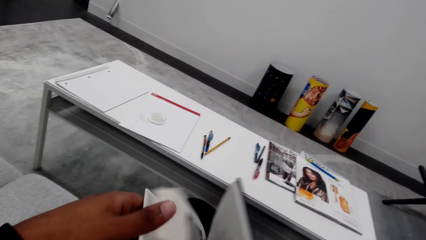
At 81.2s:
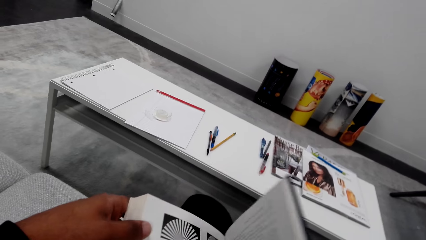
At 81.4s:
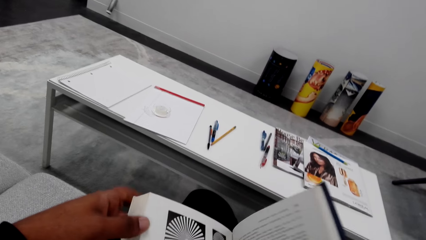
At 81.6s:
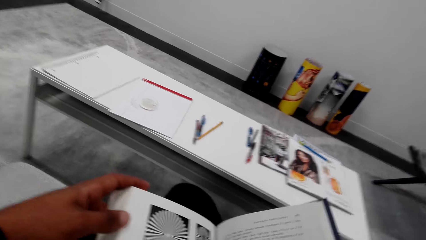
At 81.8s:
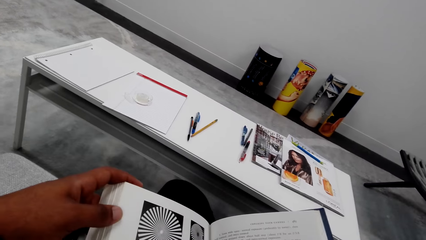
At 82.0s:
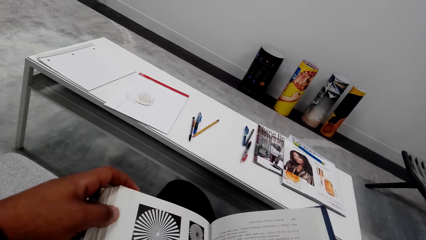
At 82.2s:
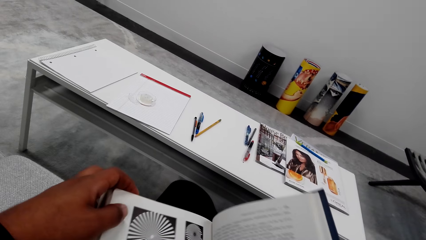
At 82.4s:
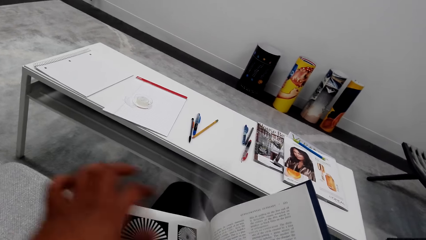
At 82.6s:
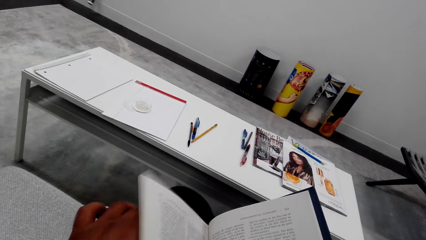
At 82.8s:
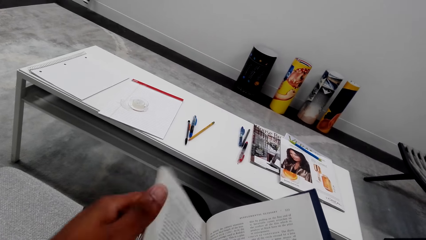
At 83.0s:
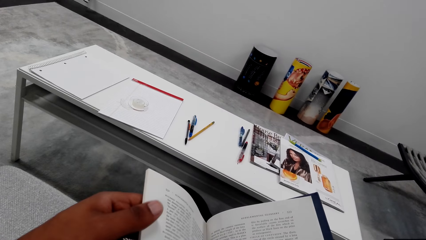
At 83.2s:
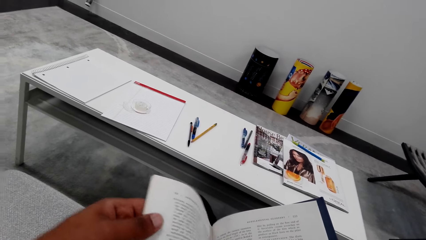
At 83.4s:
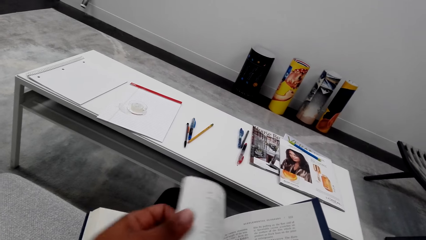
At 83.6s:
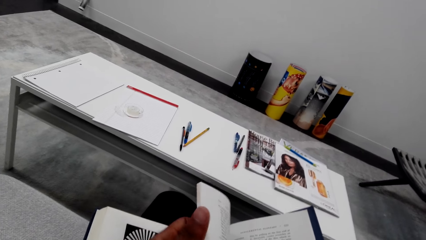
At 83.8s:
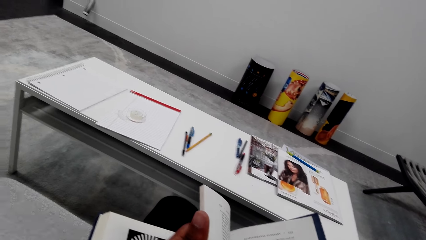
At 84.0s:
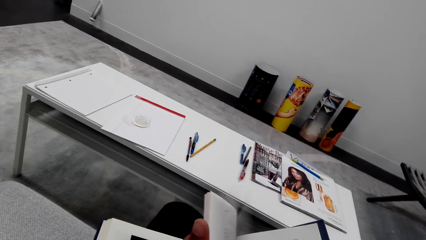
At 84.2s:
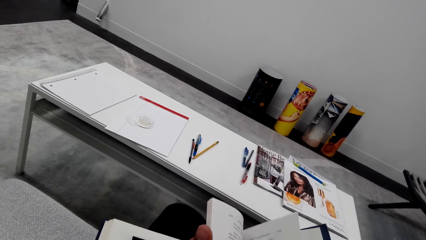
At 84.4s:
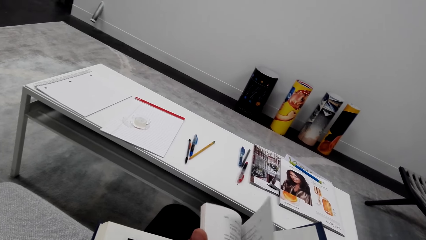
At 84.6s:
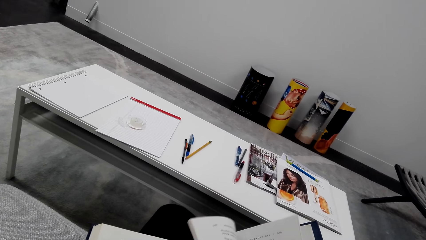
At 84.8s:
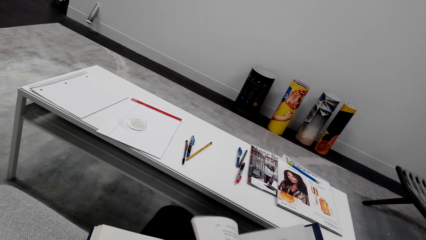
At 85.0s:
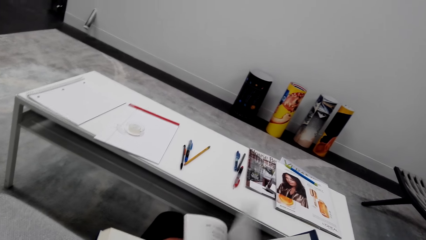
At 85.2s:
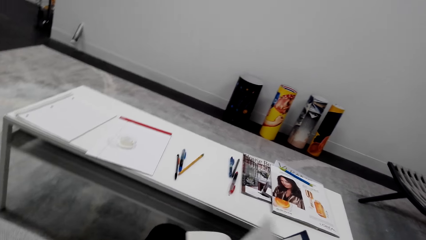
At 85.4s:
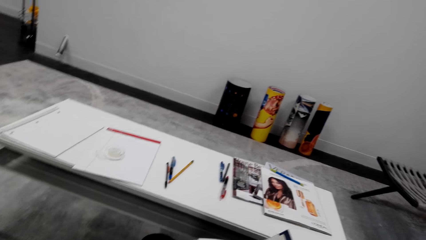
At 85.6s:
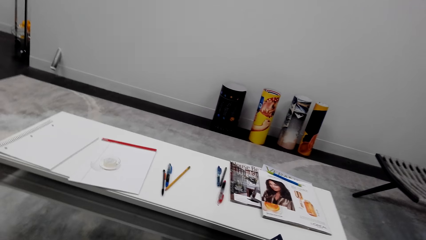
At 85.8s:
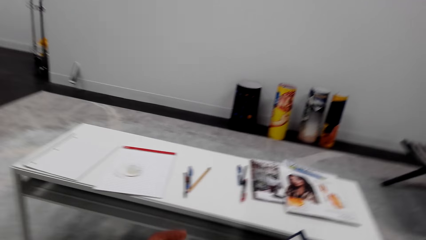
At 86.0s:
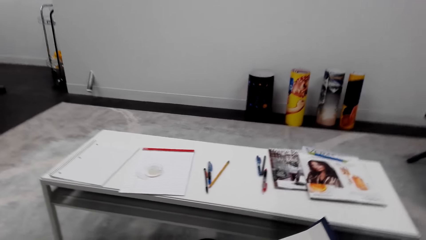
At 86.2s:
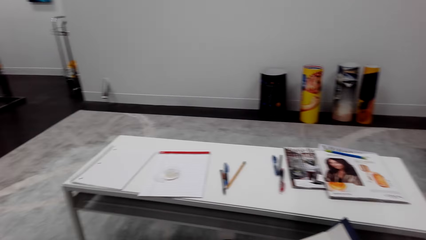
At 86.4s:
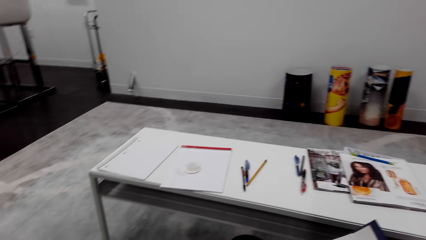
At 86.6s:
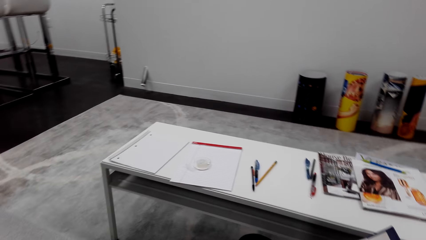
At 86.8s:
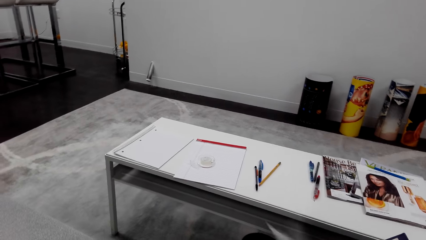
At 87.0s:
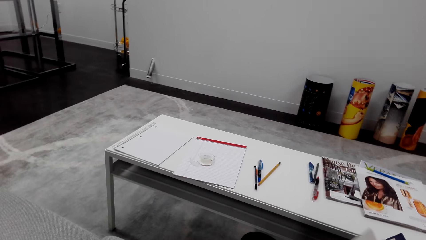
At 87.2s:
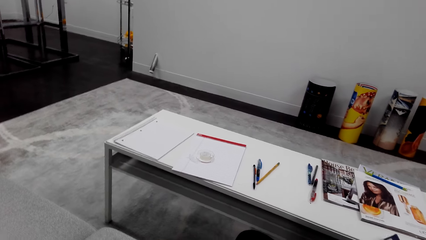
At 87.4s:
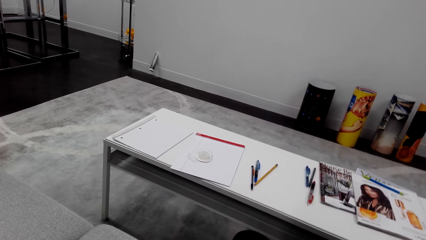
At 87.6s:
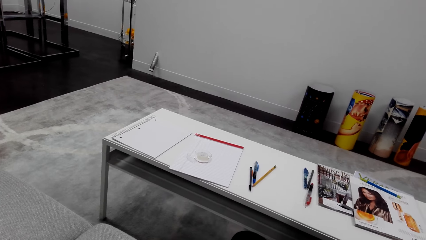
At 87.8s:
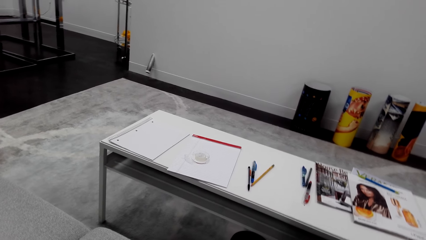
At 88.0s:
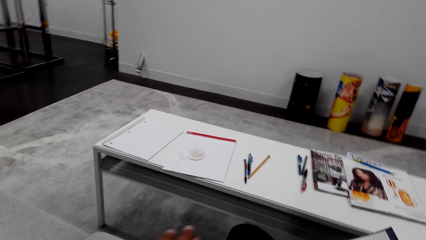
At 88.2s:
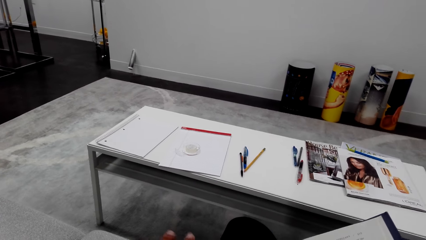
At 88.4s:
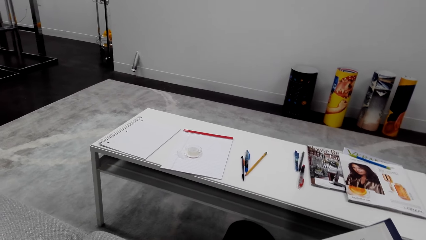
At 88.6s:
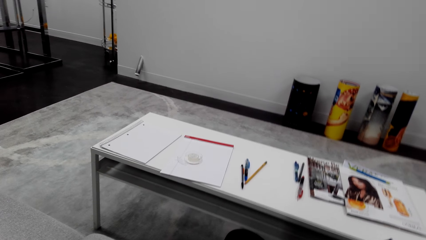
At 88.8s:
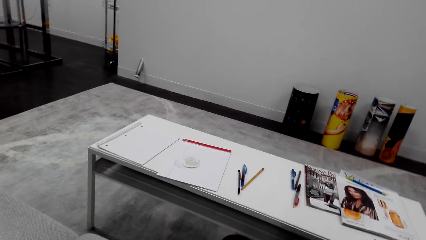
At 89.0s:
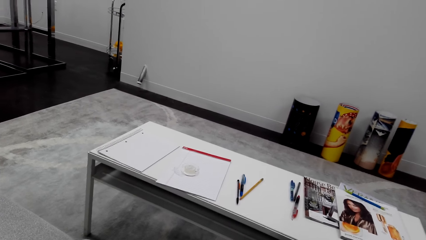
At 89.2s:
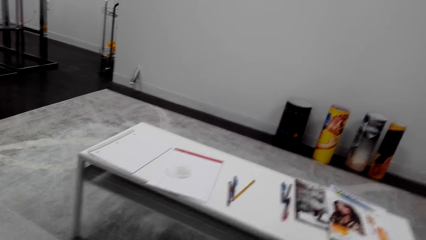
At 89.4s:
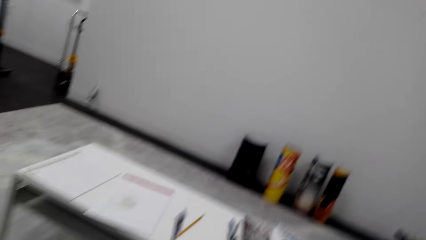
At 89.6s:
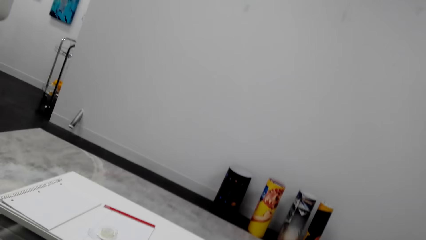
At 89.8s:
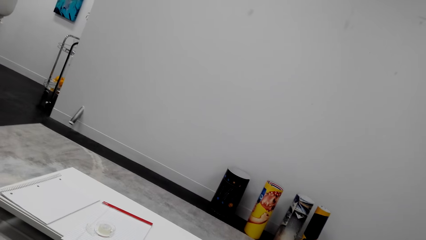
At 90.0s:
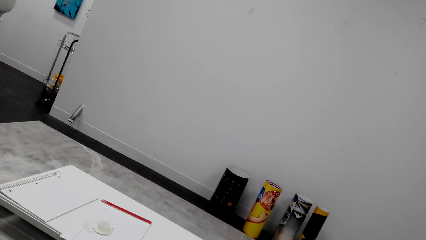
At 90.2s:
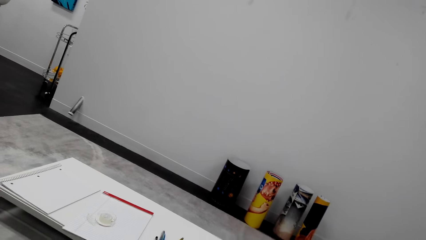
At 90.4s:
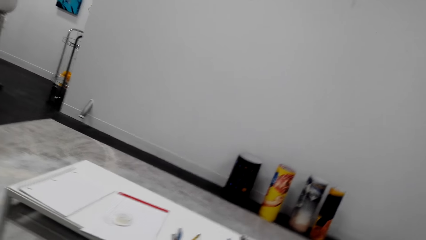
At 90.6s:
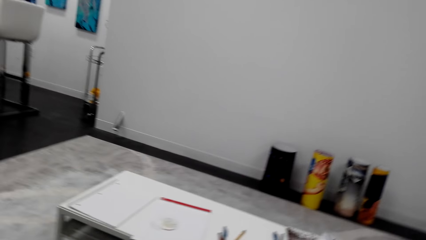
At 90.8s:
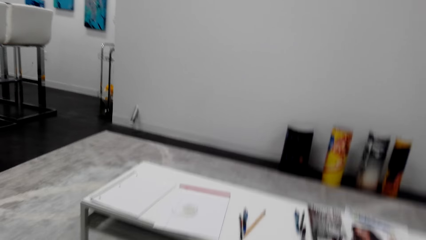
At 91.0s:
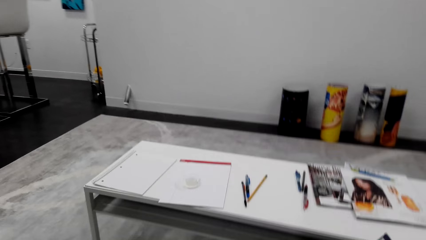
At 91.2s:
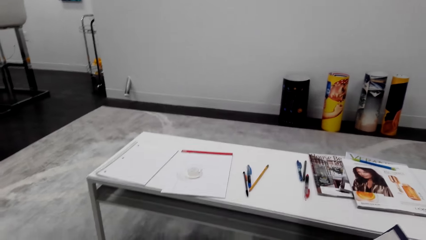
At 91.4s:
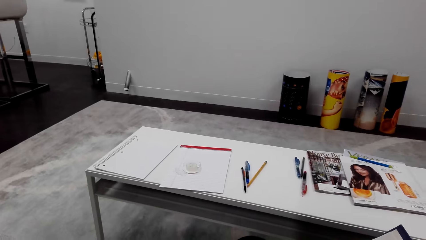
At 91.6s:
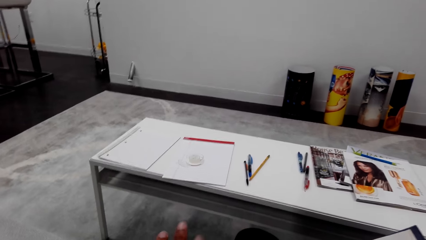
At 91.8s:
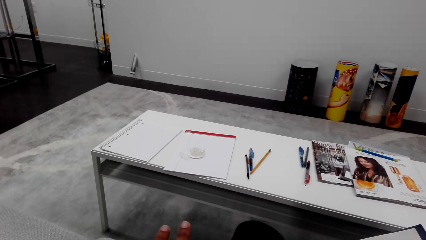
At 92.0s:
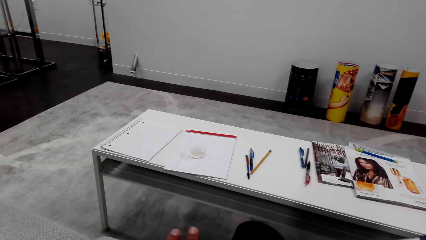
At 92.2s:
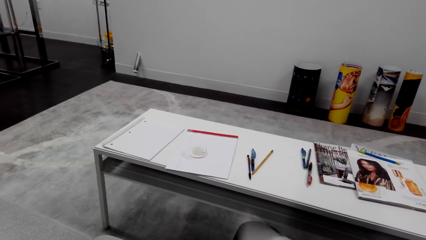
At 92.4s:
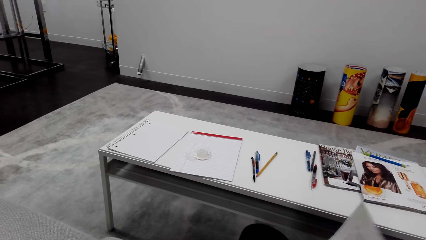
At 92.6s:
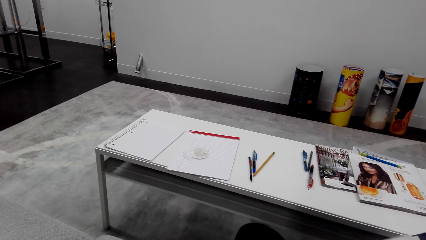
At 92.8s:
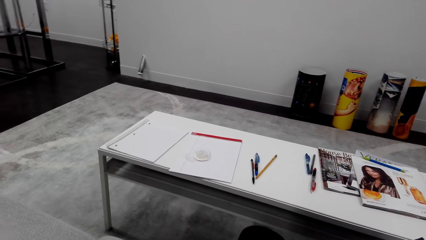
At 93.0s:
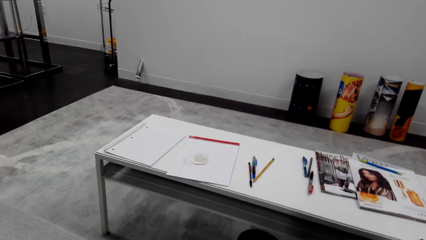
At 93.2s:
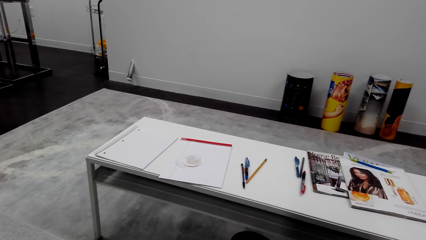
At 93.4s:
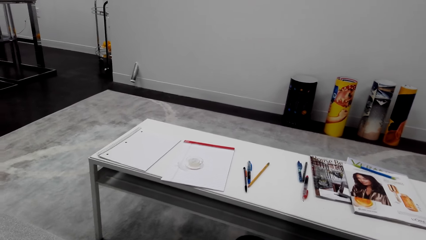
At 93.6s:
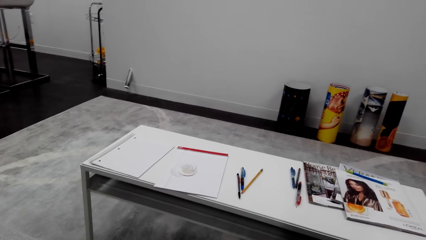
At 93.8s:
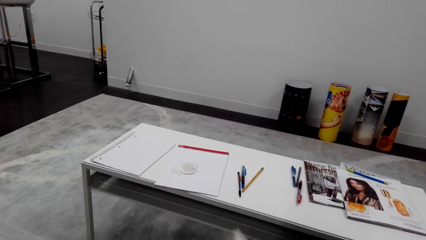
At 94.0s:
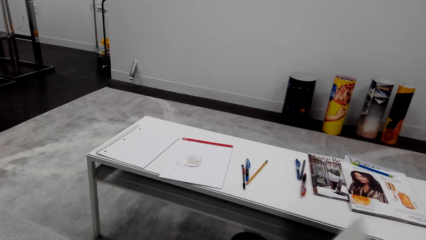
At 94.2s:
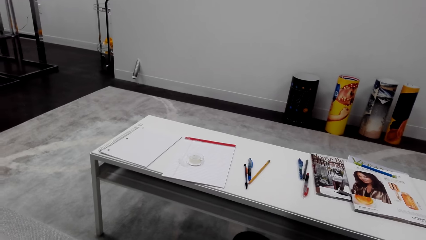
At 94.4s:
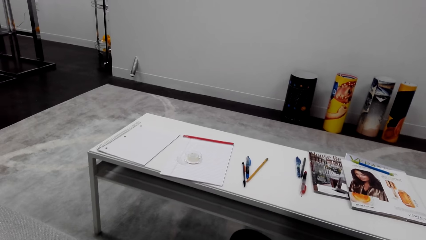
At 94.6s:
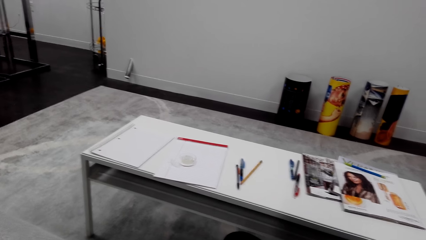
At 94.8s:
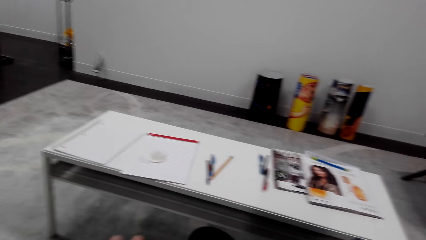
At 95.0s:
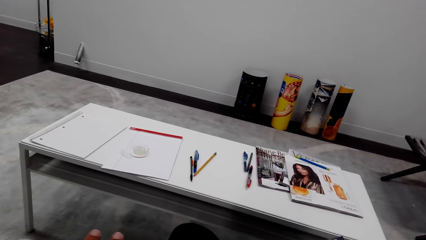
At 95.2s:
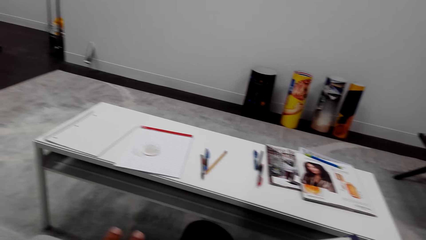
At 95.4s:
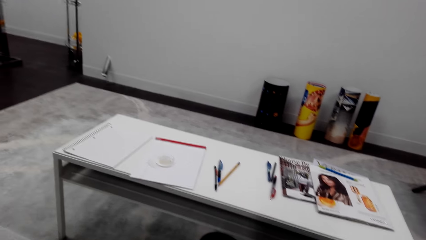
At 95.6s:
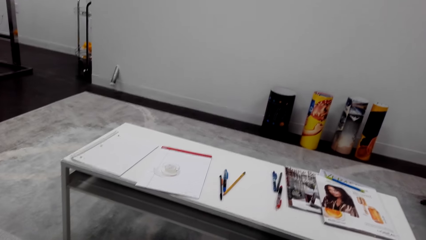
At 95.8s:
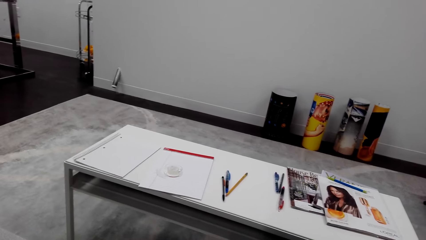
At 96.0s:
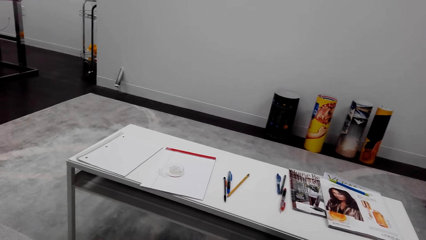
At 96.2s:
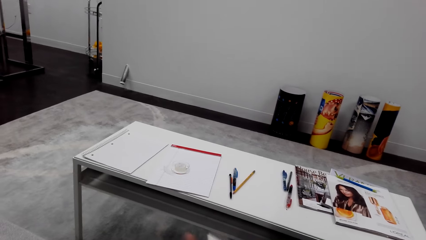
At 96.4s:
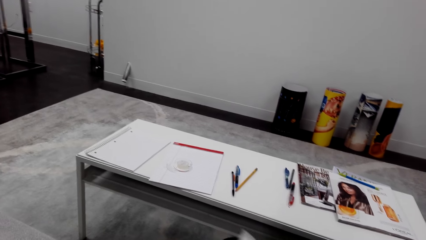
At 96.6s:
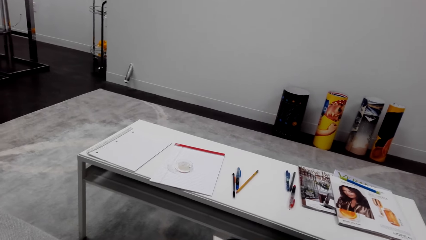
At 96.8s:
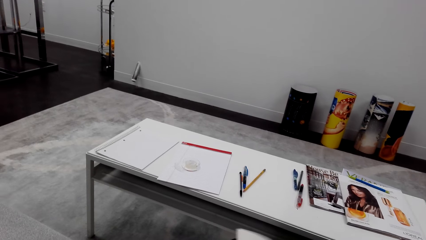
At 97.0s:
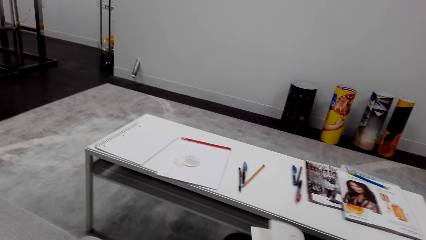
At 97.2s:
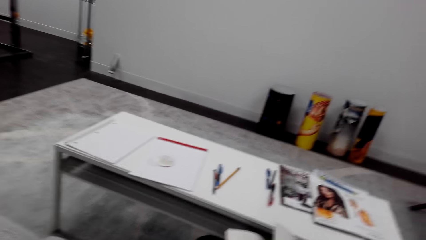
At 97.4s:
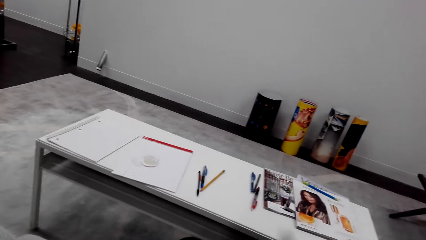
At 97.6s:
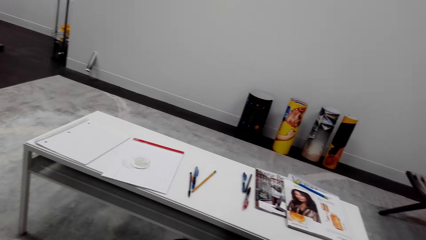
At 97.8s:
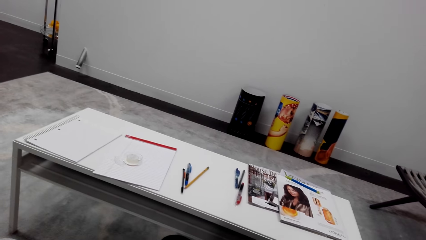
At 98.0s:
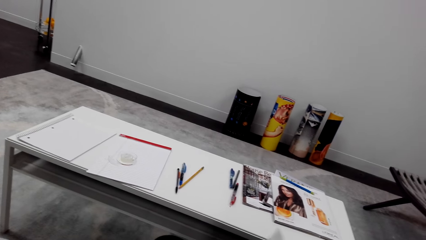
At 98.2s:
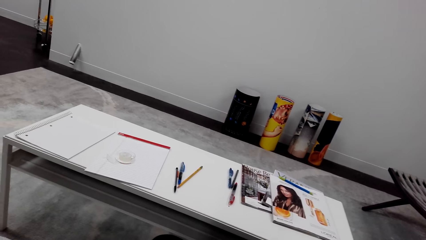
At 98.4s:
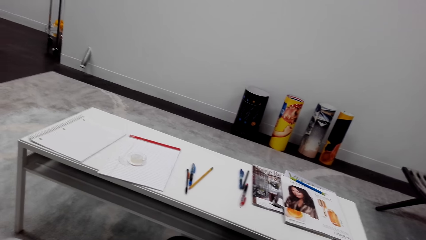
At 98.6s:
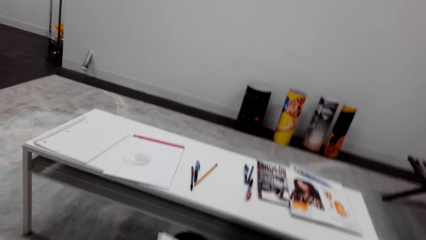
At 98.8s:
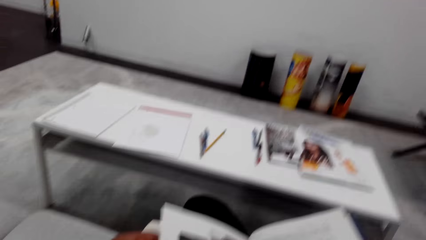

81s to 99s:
The camera wearer opens a book. They move the left hand. They turn the pages of the book. They read the book. They turn the pages of the book. They peruse the pages of the book. They look around. They read the book. They open the book. They turn the page of the book. They look around. They turn the pages of the book.
